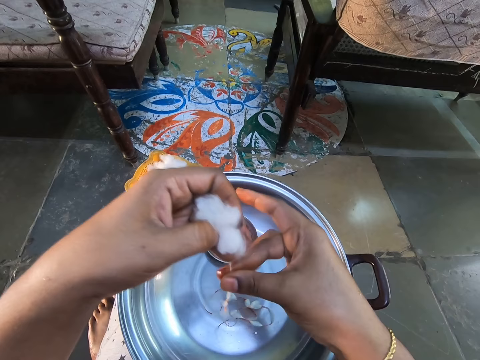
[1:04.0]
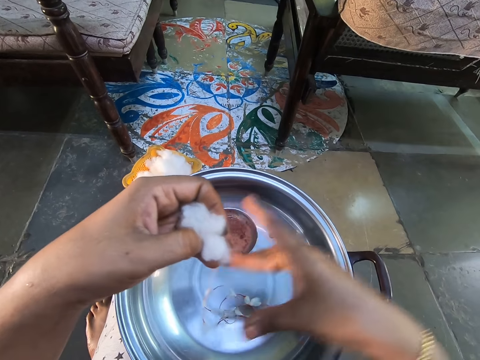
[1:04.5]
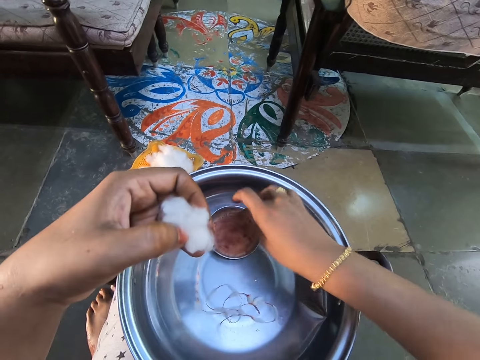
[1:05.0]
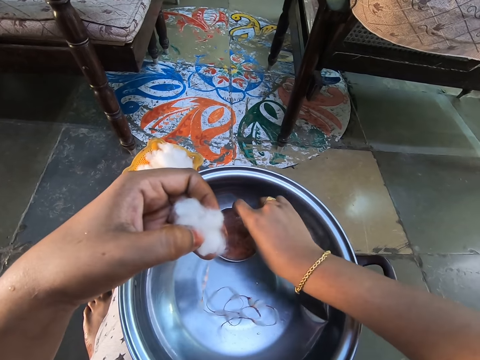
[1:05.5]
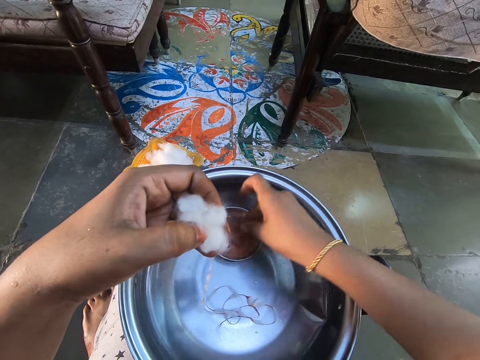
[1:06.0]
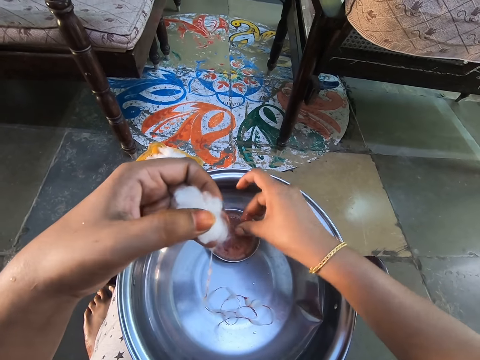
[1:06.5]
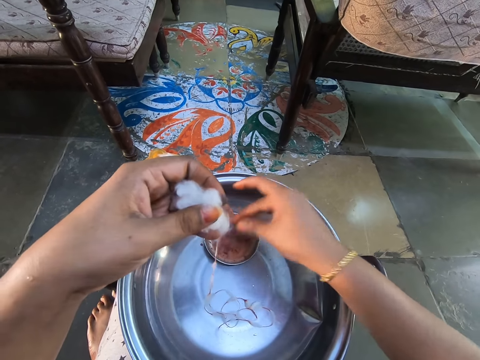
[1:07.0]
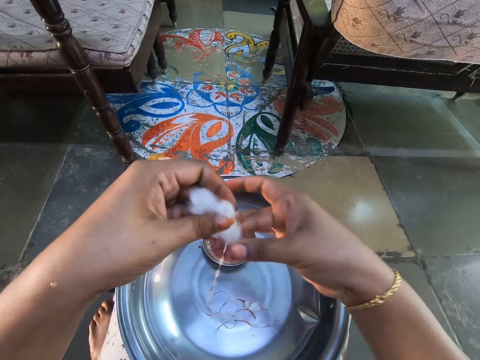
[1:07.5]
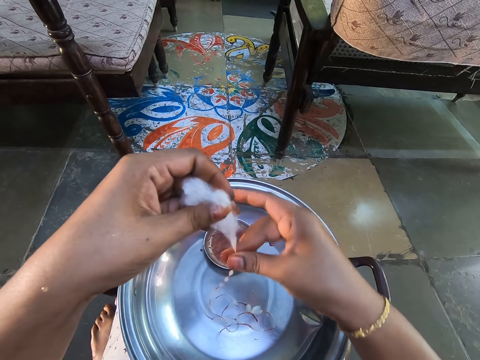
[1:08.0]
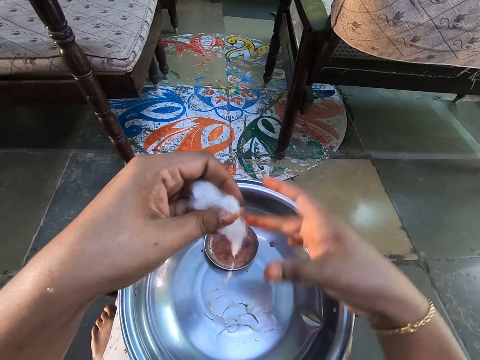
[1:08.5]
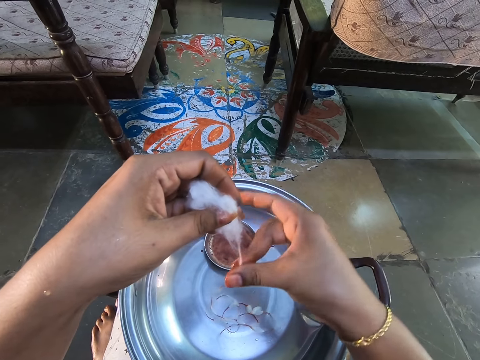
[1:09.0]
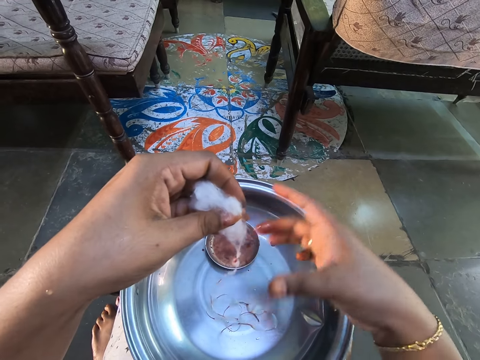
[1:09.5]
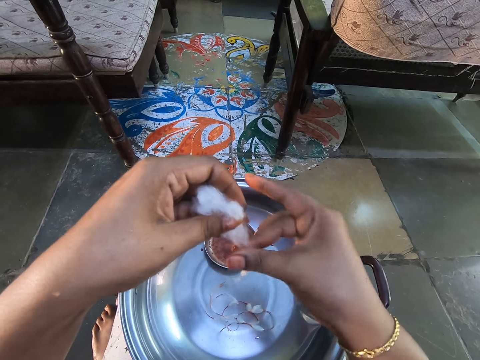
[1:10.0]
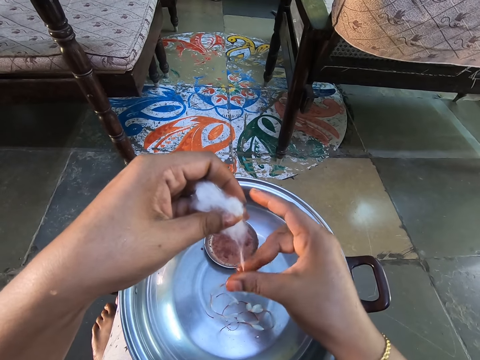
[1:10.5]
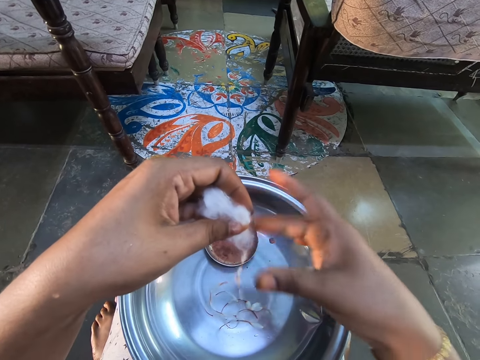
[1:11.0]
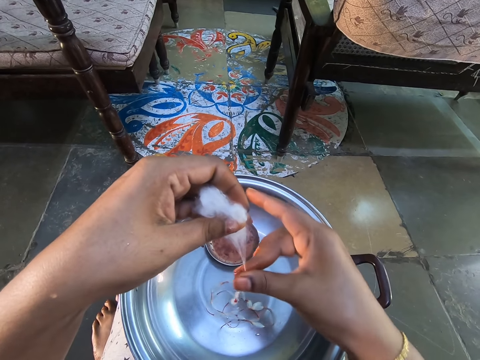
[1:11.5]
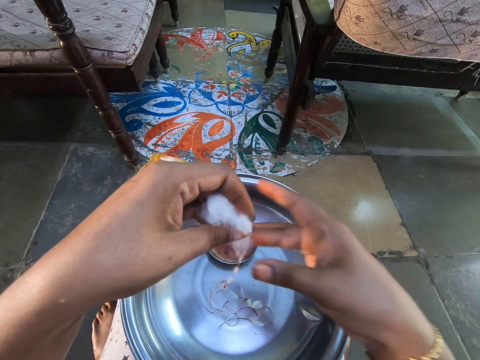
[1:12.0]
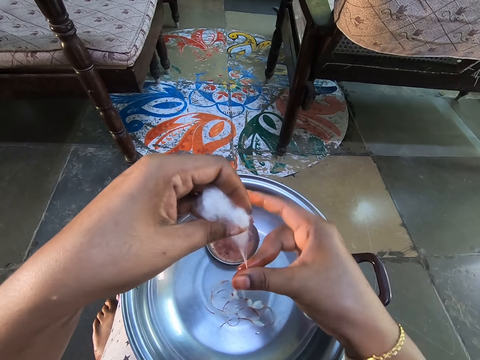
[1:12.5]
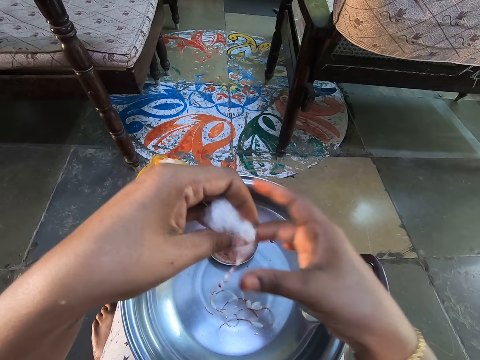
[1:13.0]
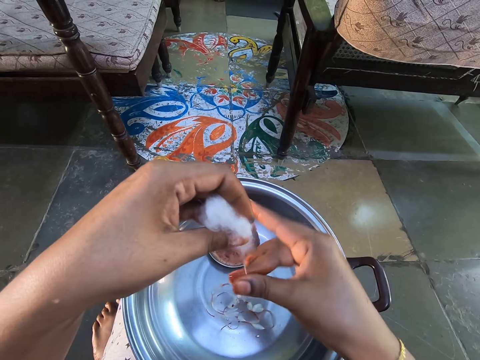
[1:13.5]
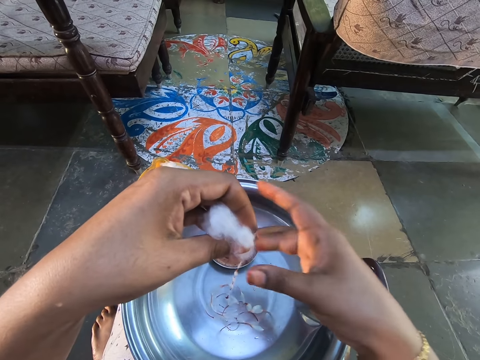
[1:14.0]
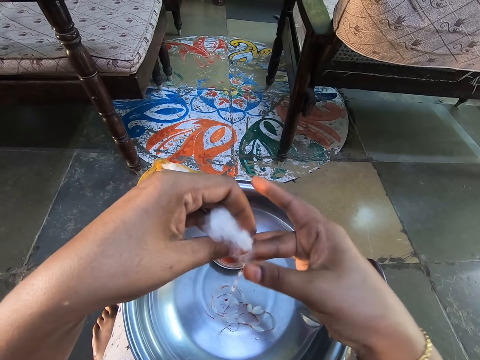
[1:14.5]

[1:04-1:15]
The camera wearer scoops the colour. They dip a finger on the bowl. They apply the colour on the cotton wool. They hold the cotton wools with the right hand.

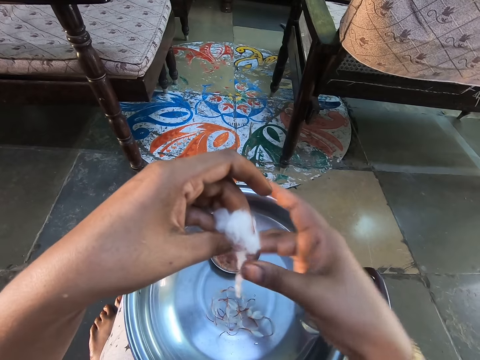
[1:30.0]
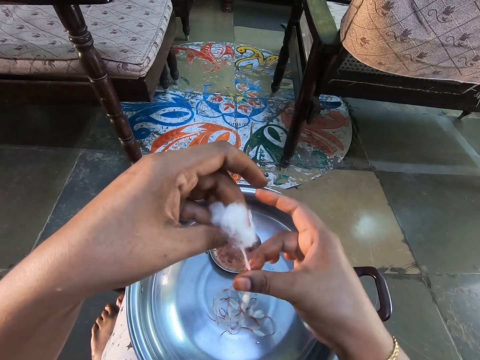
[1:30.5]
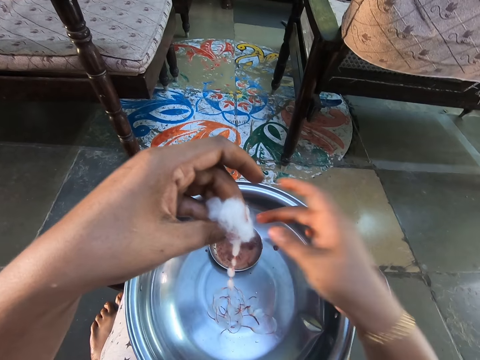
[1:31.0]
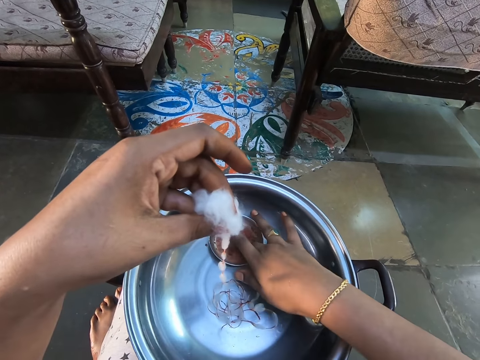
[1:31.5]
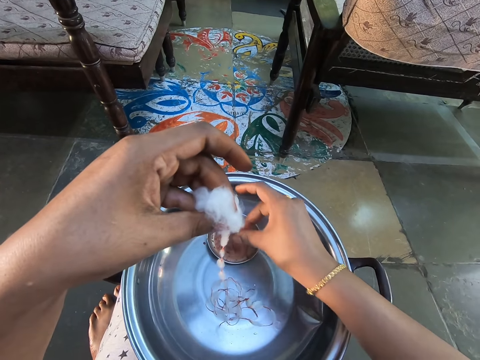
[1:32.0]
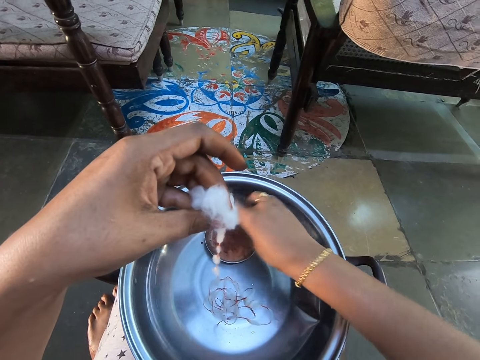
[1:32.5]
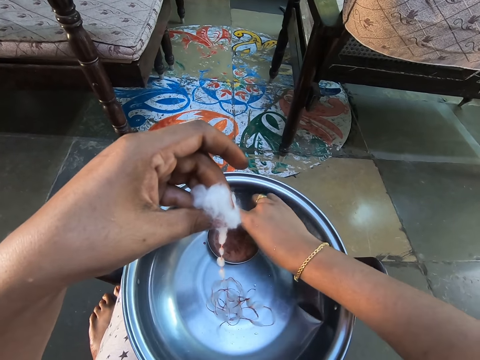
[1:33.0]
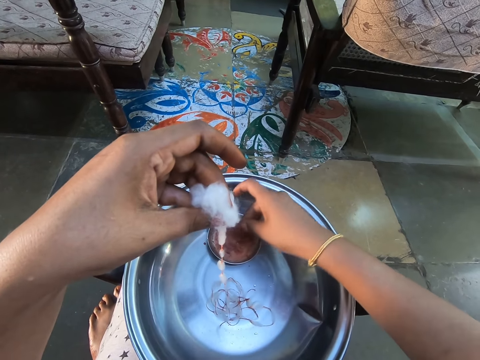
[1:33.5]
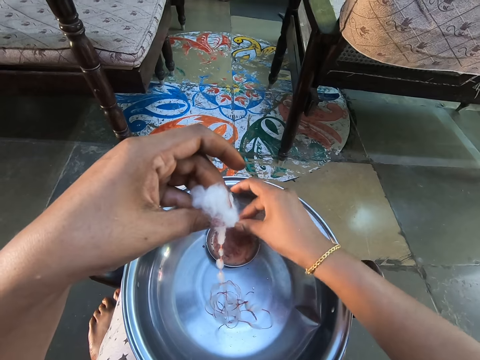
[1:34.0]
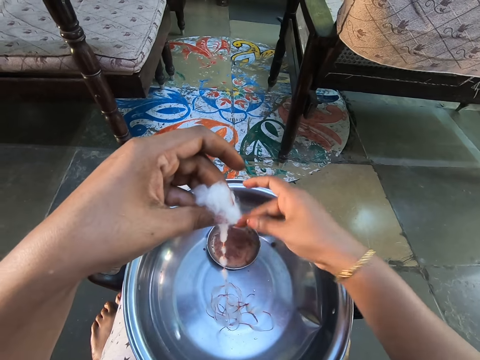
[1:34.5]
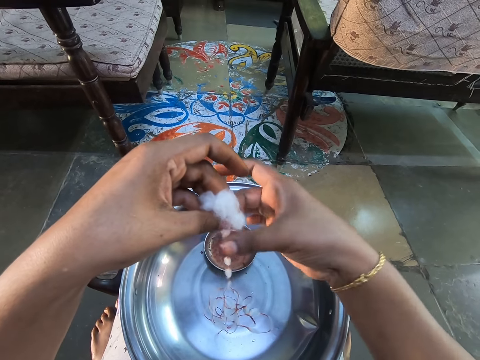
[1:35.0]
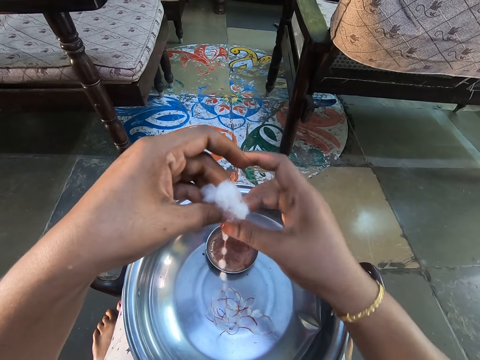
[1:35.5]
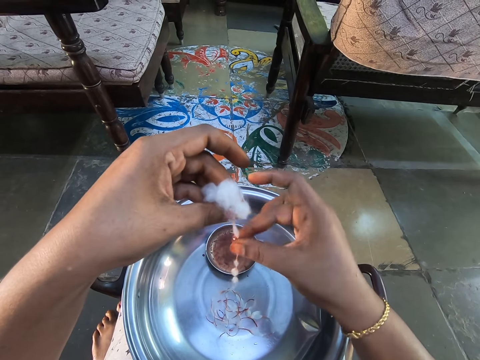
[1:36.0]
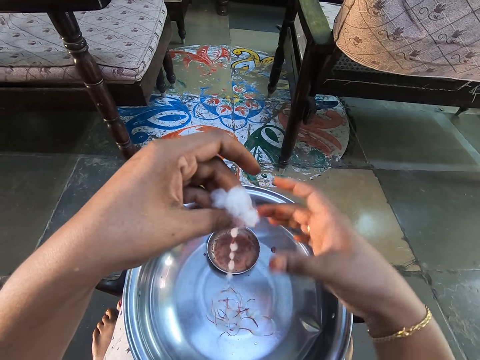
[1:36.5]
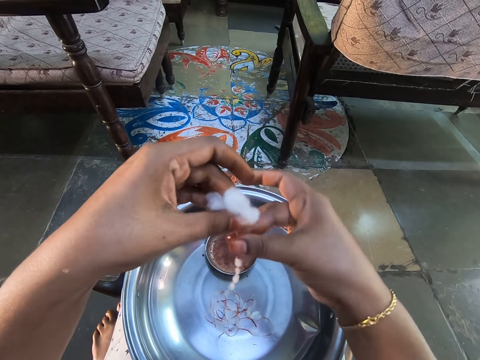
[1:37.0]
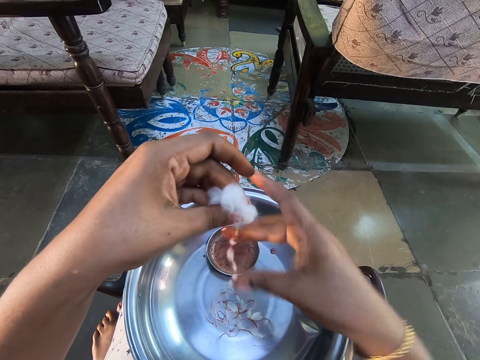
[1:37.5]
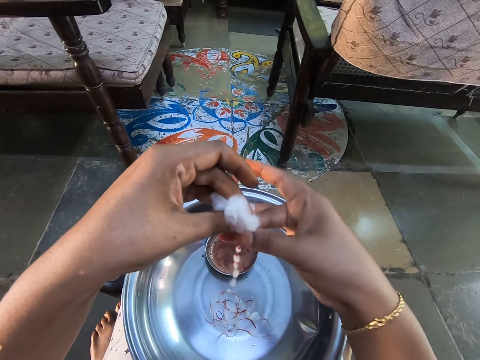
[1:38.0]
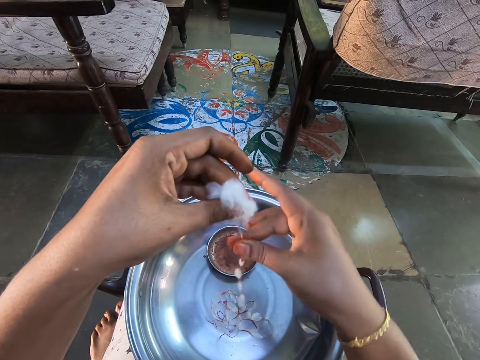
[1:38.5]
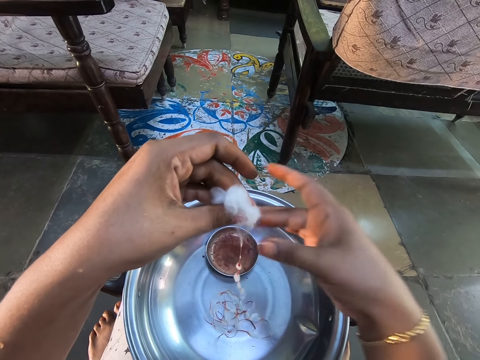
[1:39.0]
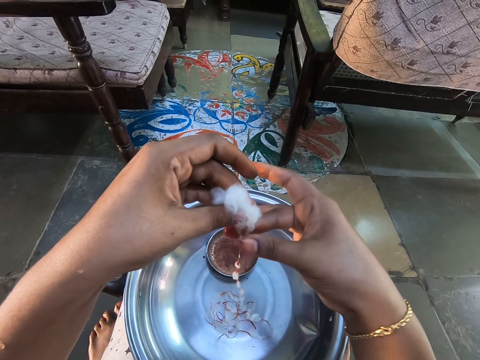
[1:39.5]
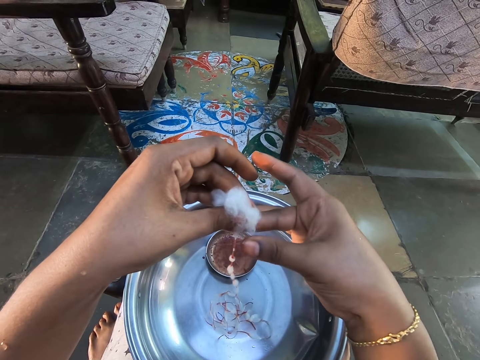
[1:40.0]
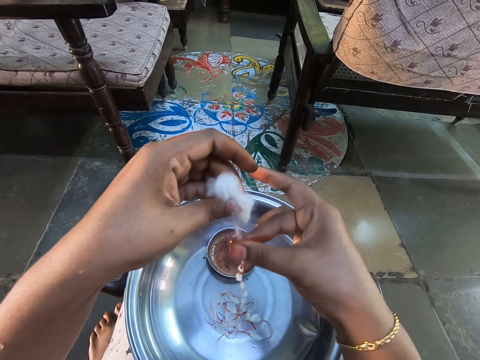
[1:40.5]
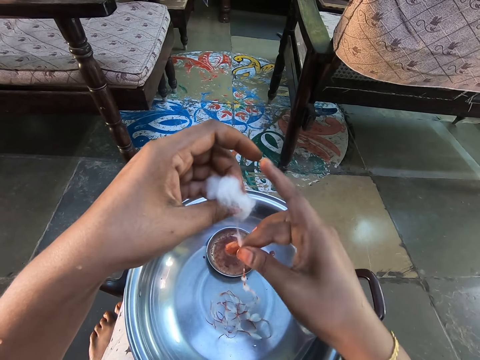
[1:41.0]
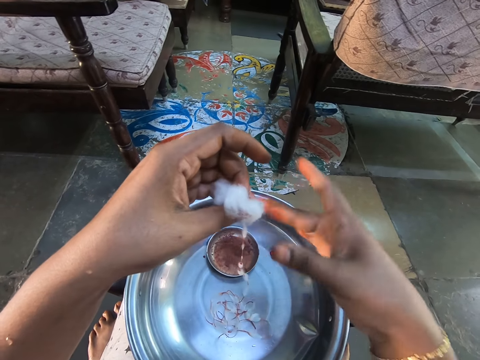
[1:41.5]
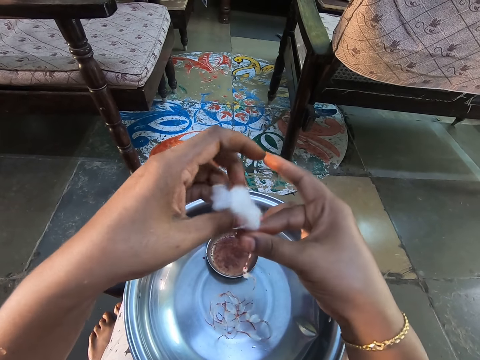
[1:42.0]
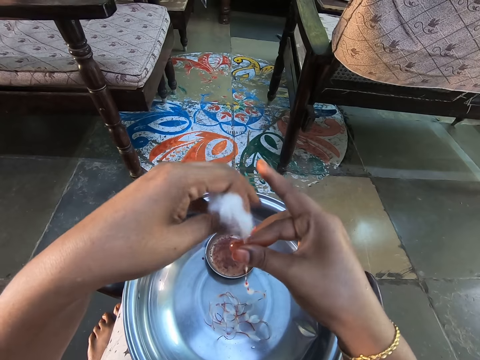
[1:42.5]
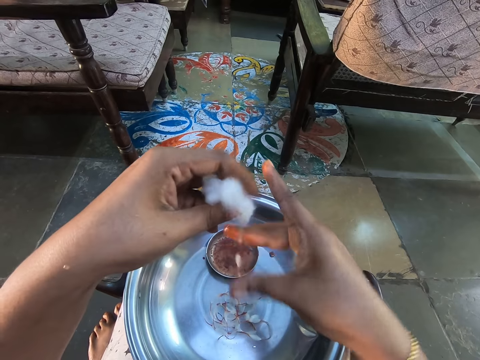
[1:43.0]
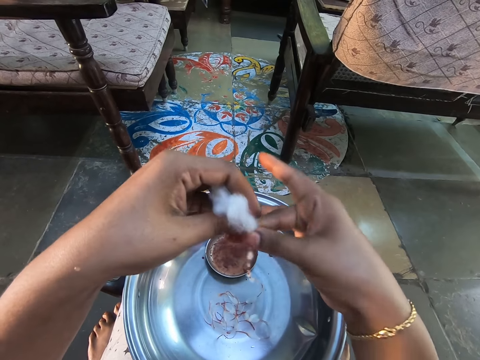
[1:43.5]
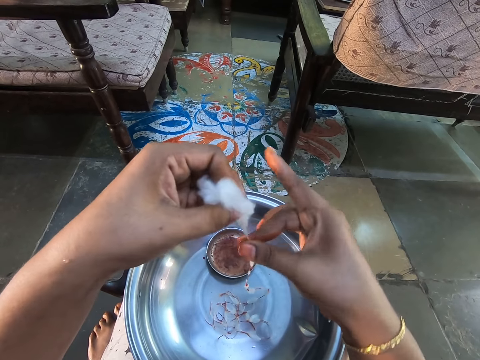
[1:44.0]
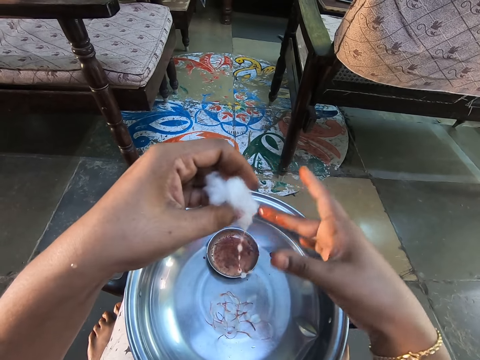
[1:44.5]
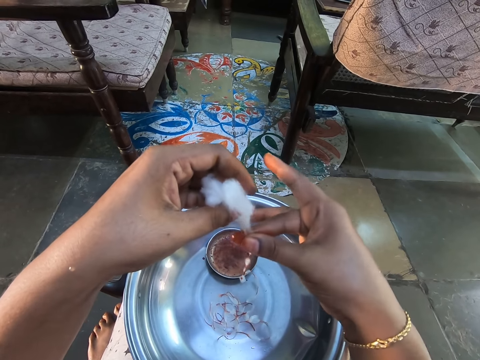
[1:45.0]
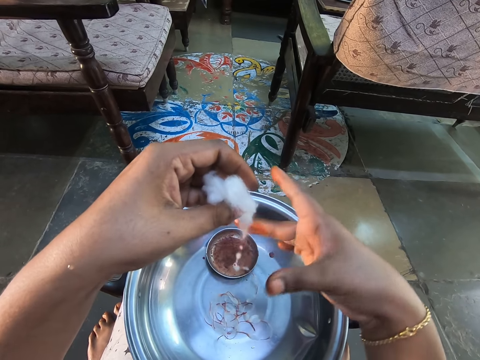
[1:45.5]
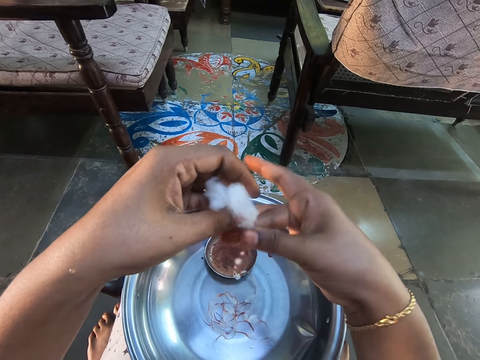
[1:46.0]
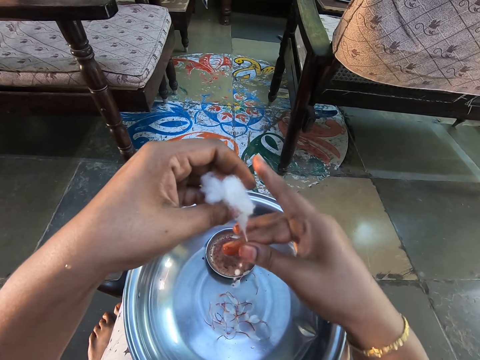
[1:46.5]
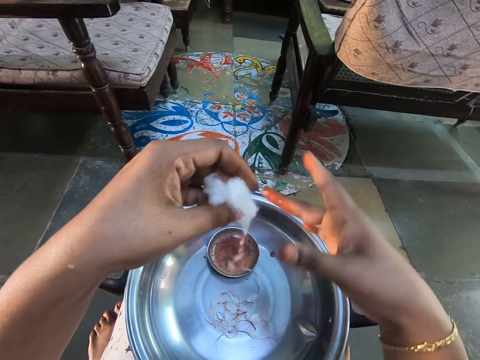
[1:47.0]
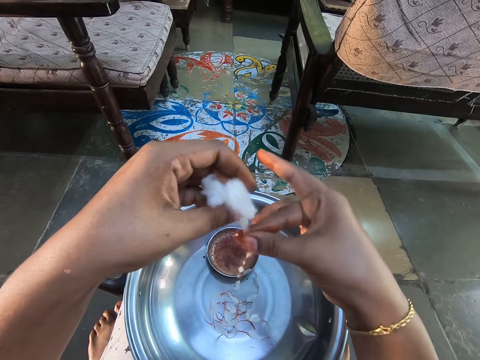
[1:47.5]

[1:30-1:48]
The camera wearer dips a finger on a bowl. They hold the cotton wool with the right hand.
